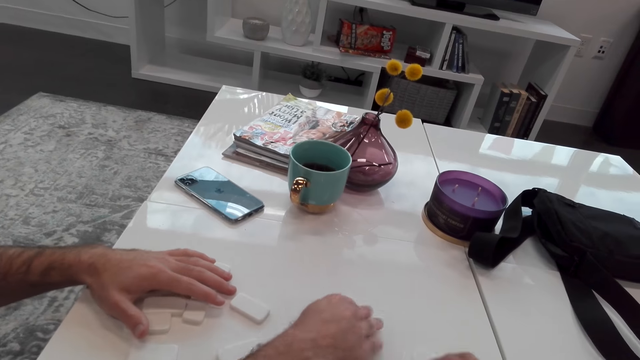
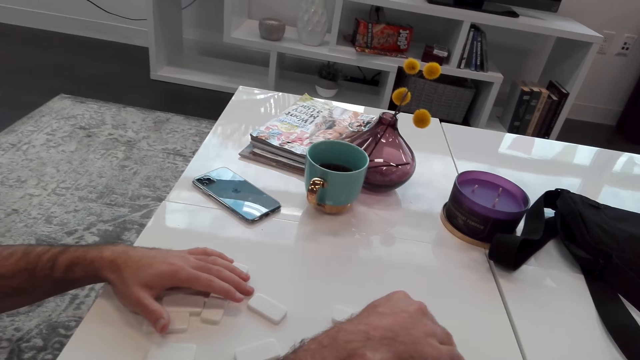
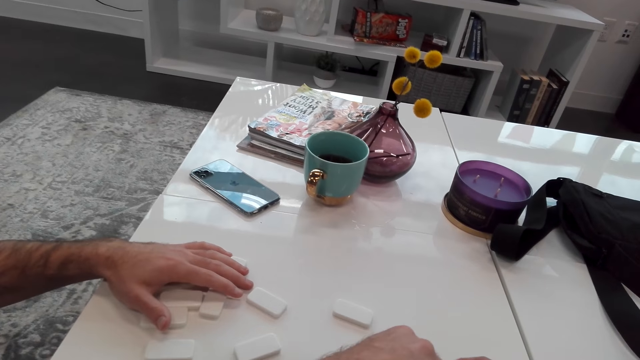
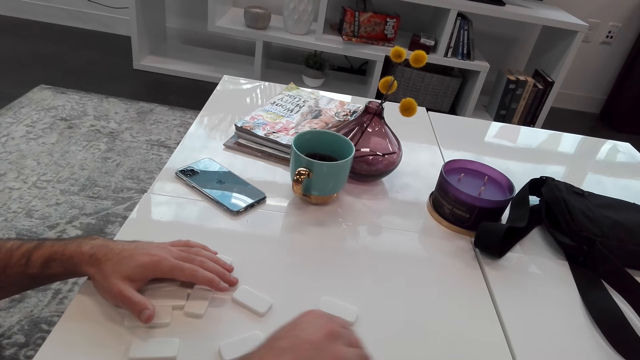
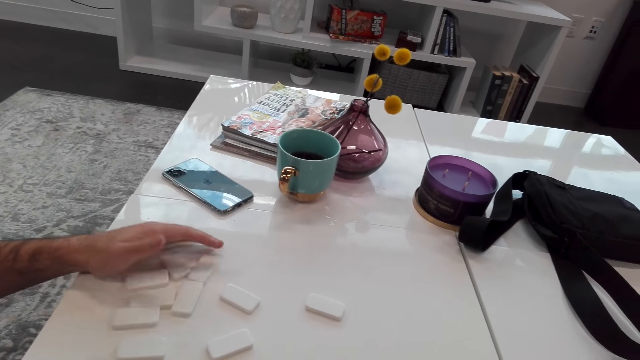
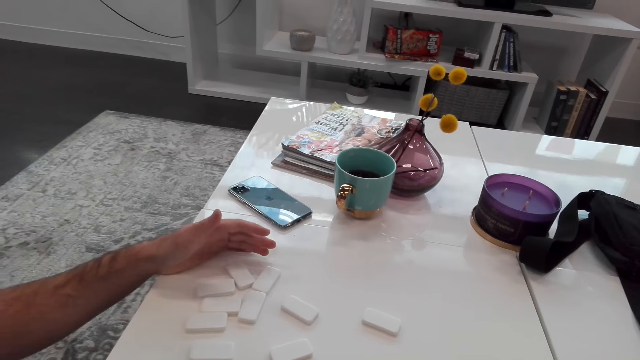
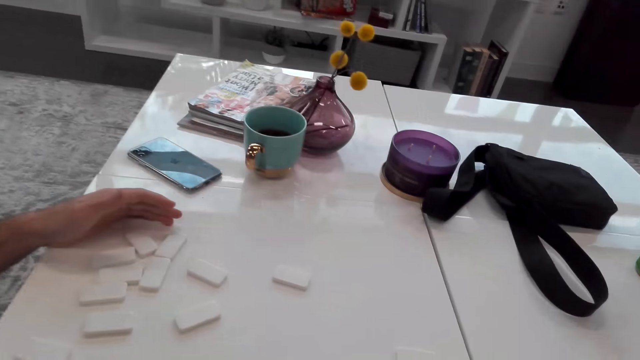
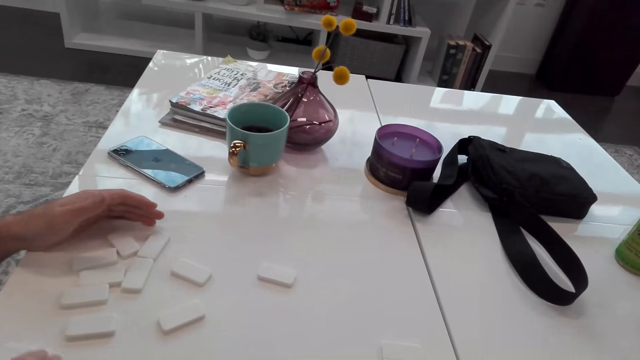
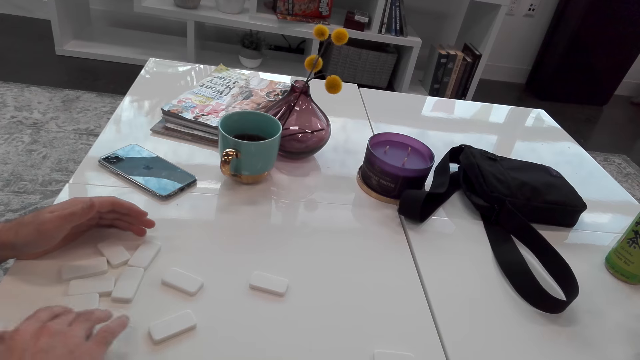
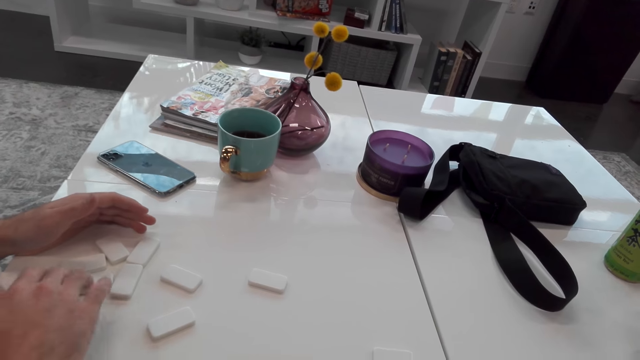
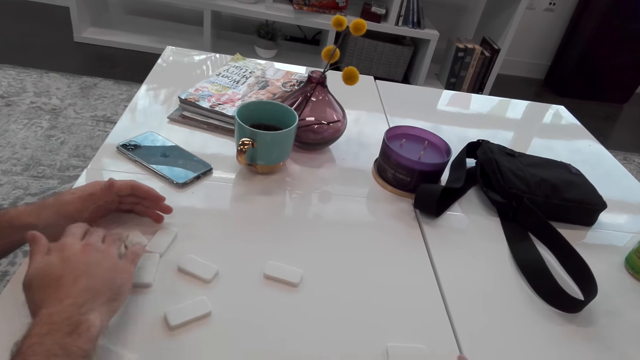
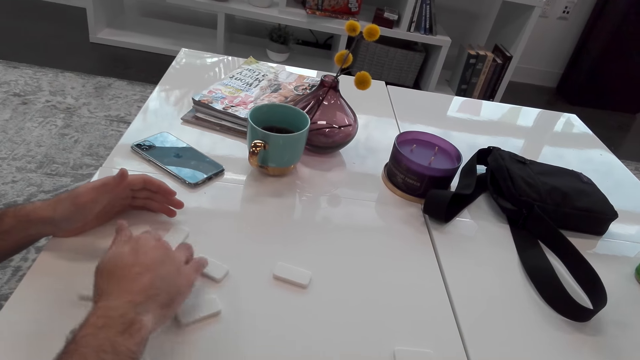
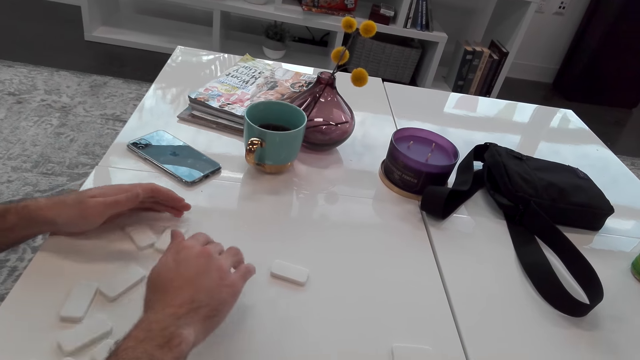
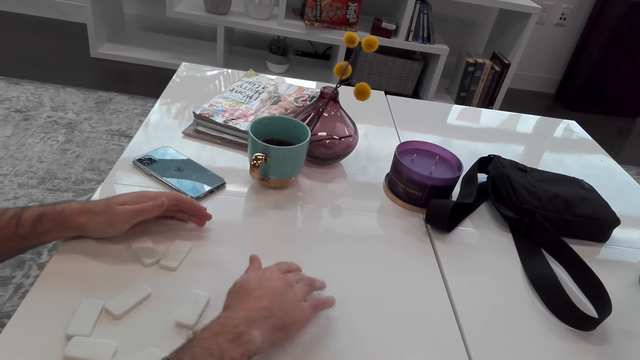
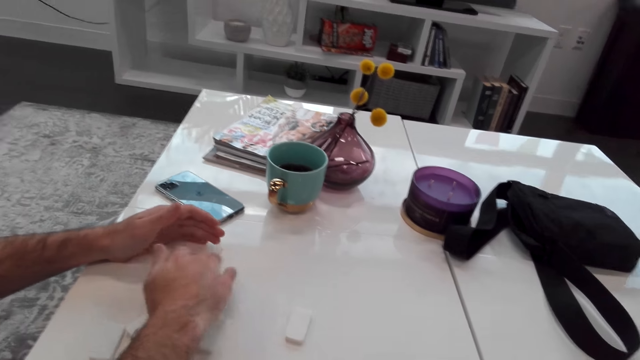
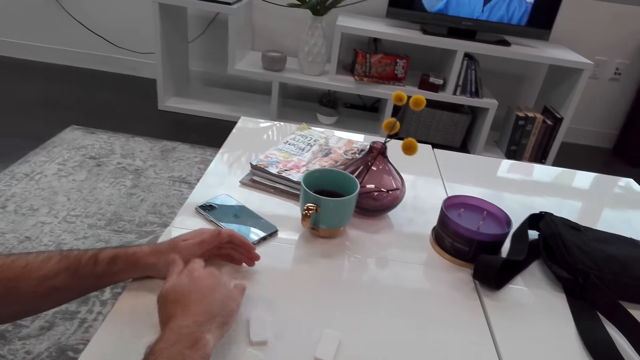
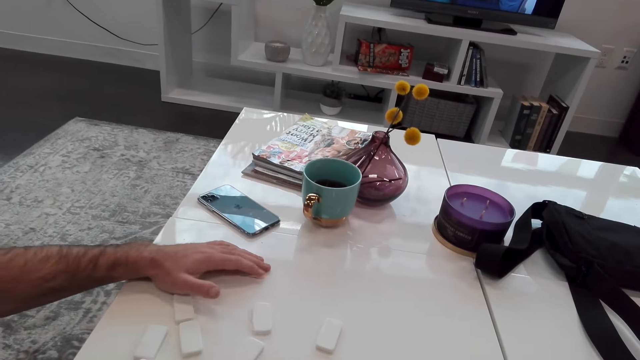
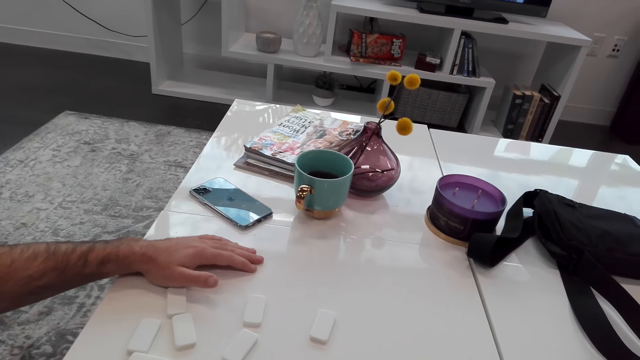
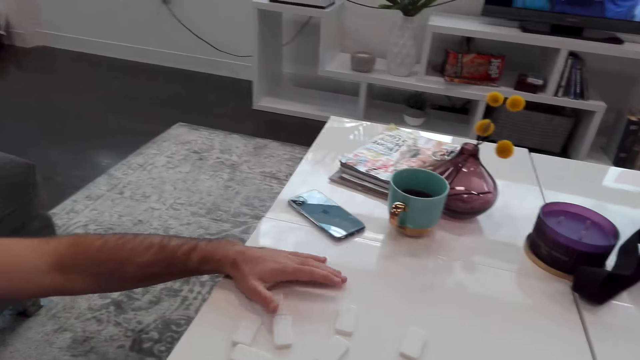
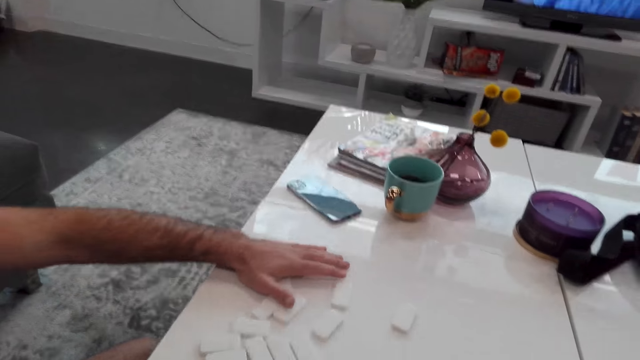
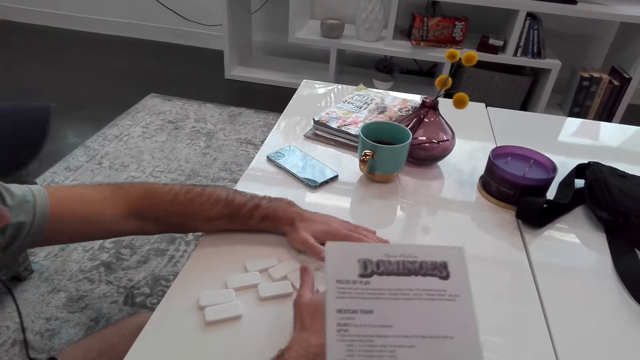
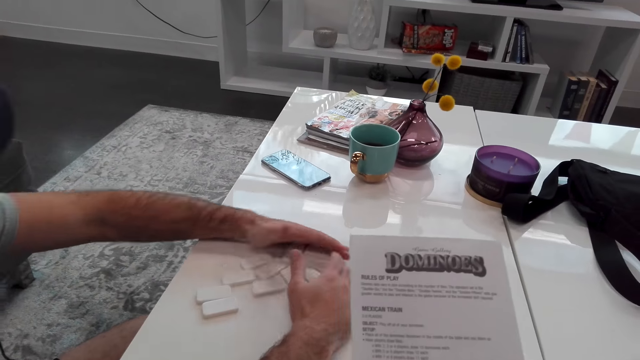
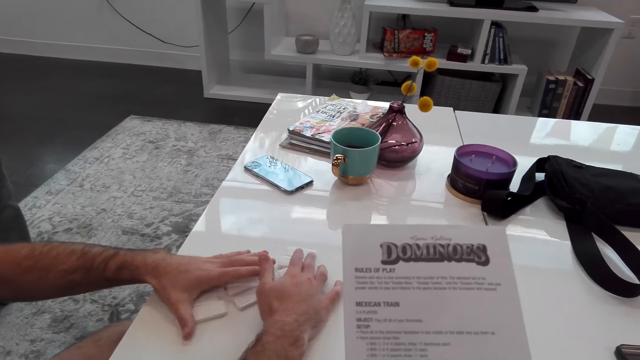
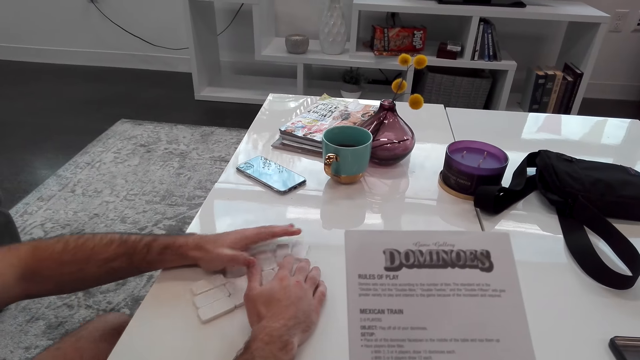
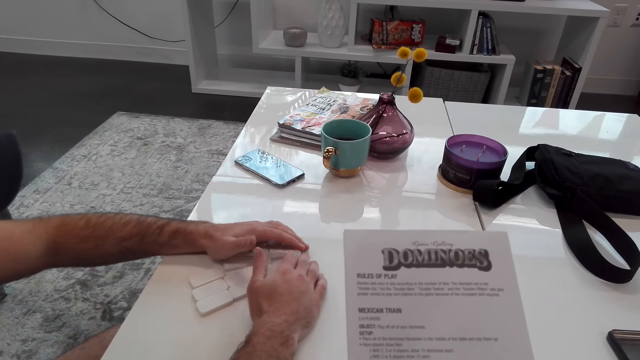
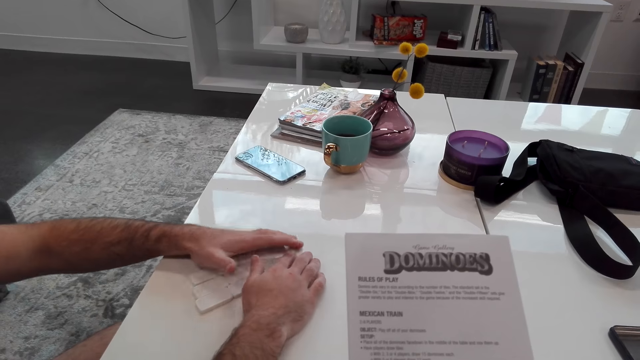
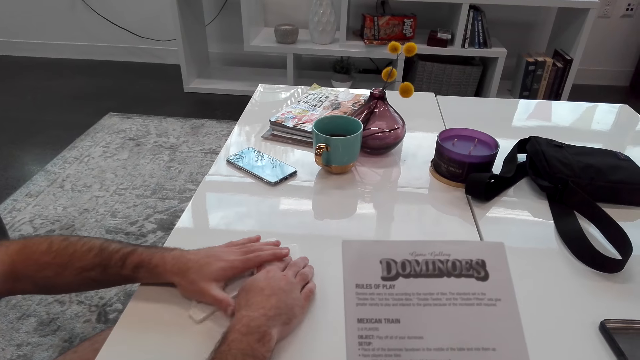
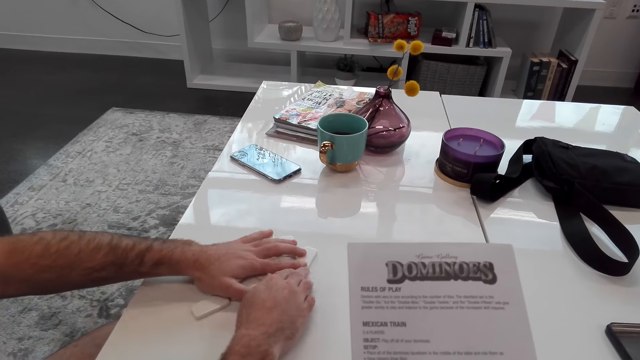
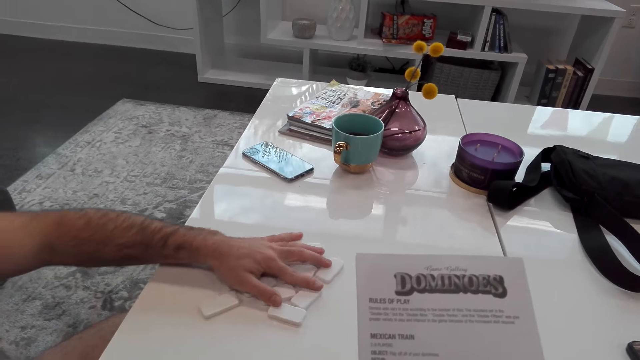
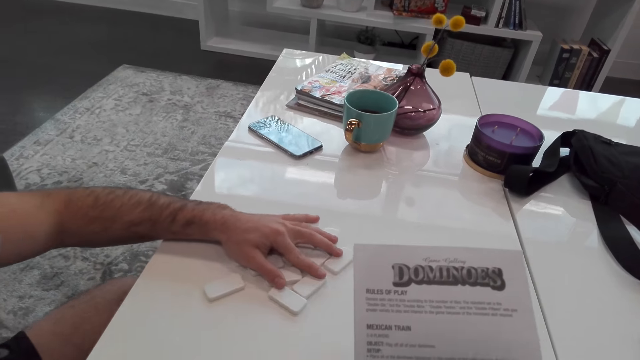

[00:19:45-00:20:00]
The camera wearer counts the domino players. They stare at the instruction book. The man moves the dominoes blocks on the table.

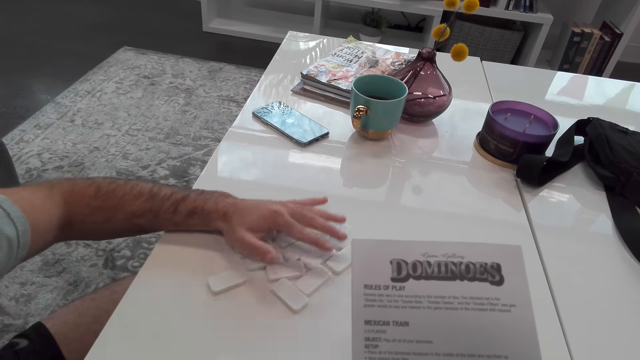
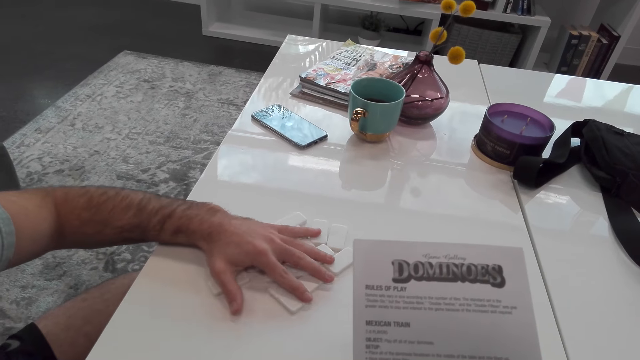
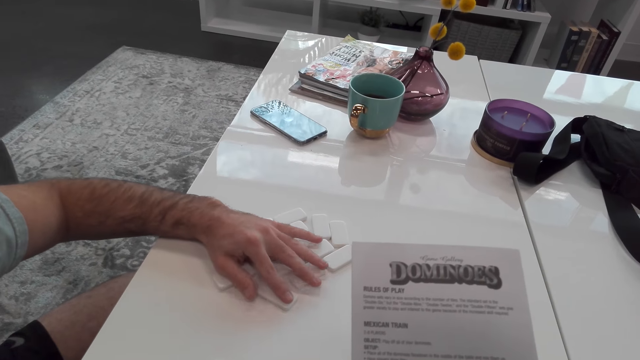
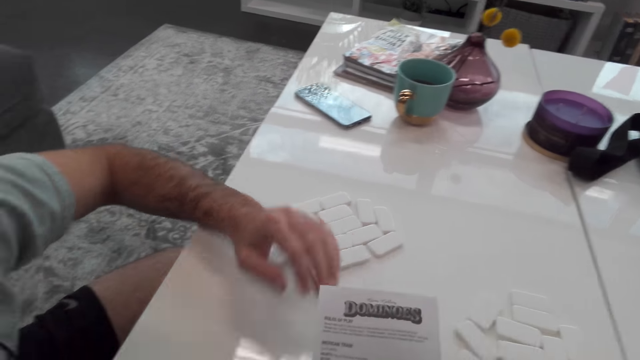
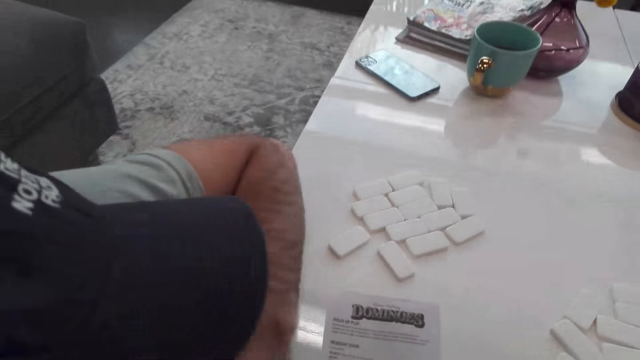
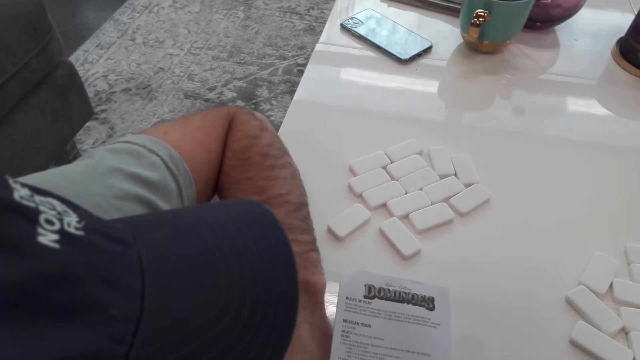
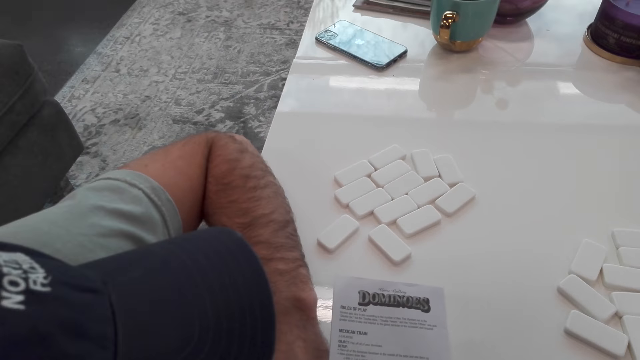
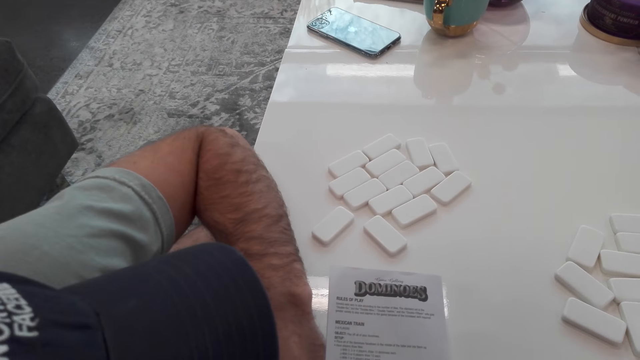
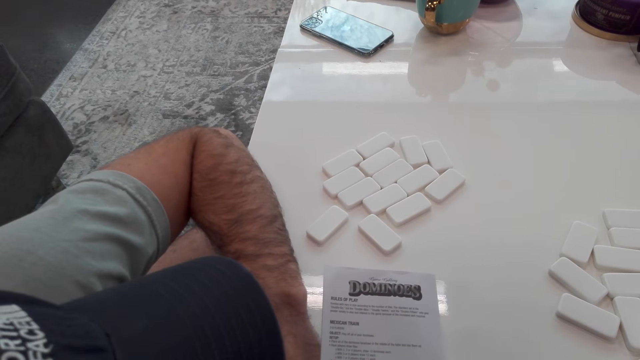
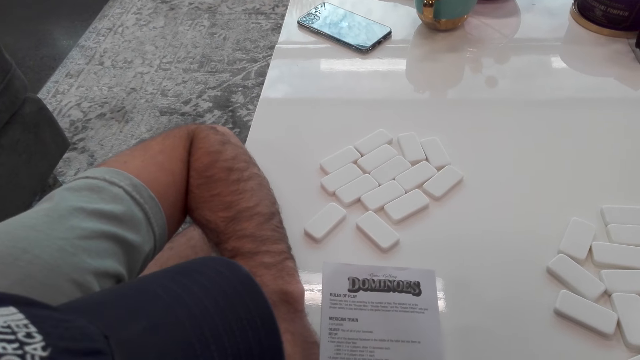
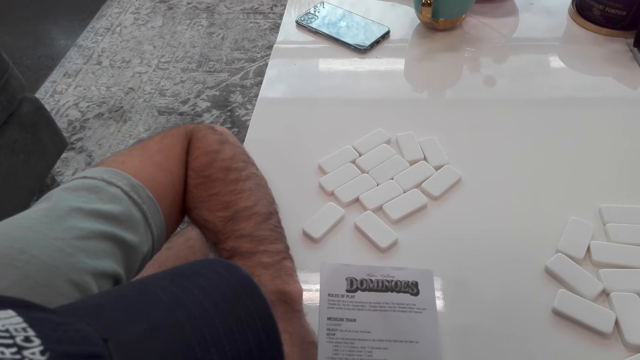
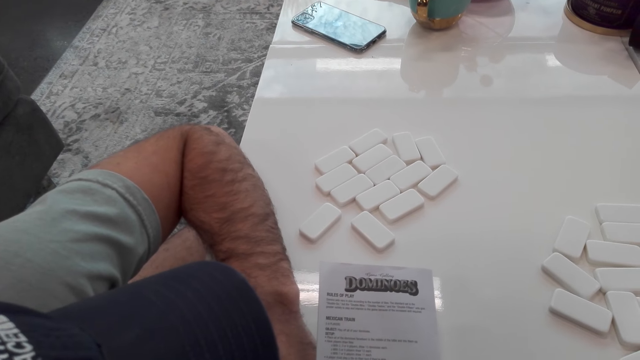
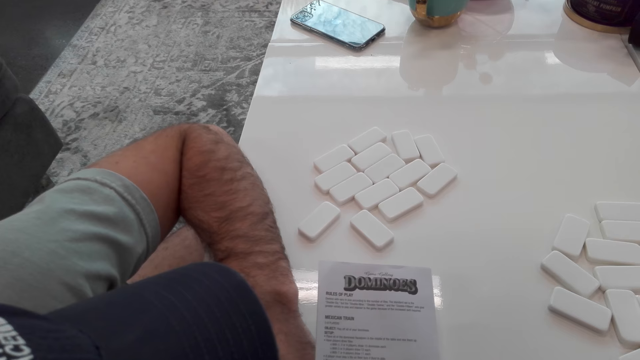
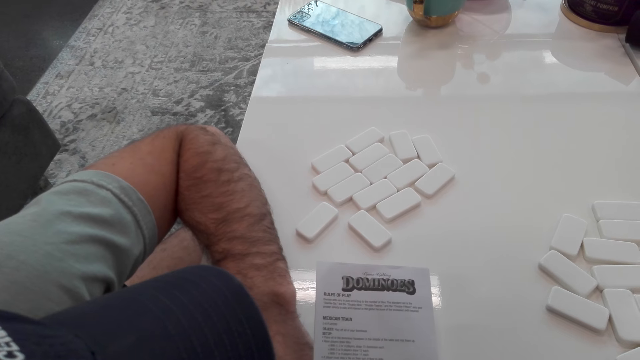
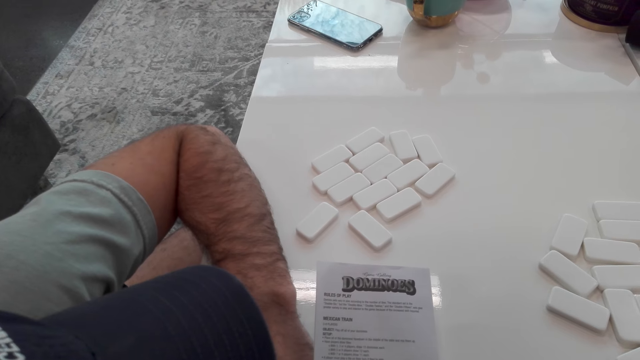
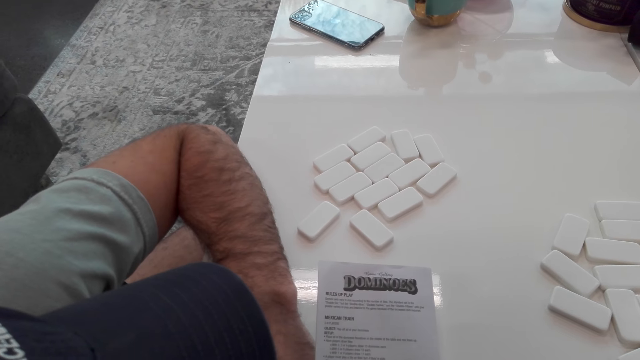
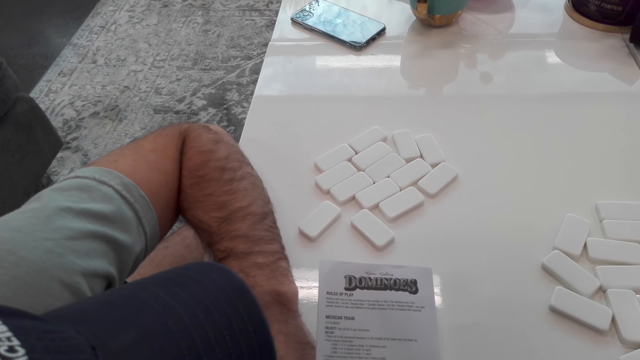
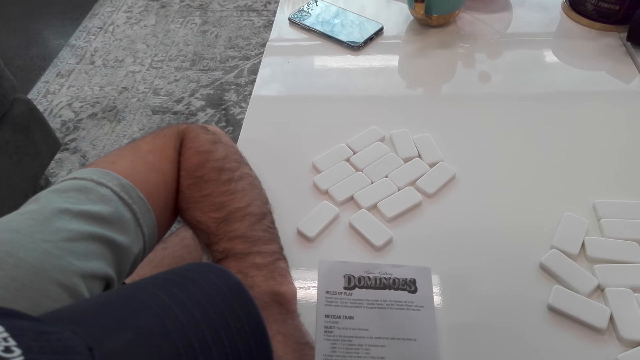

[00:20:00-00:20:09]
The man stares at the instruction book.
